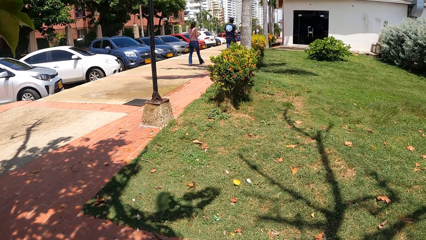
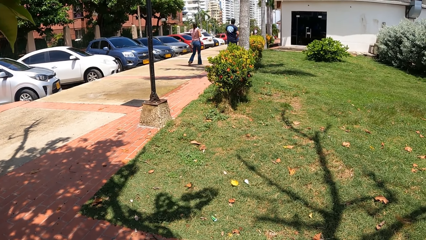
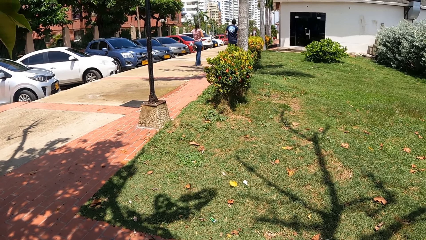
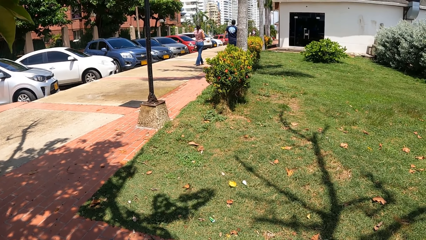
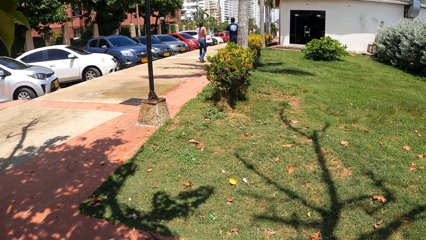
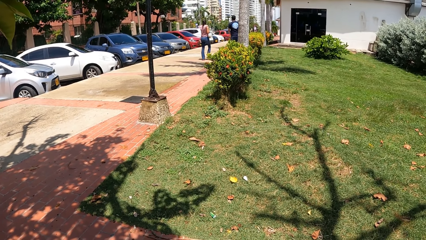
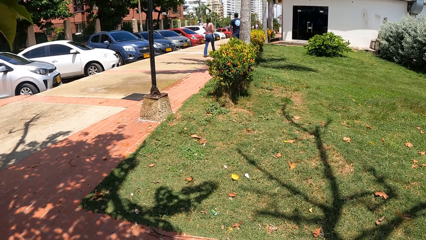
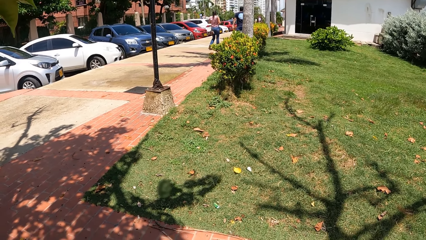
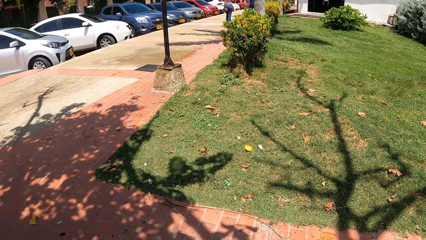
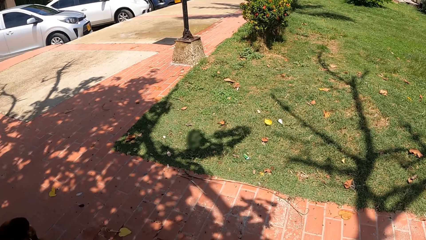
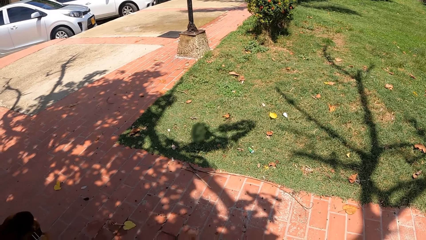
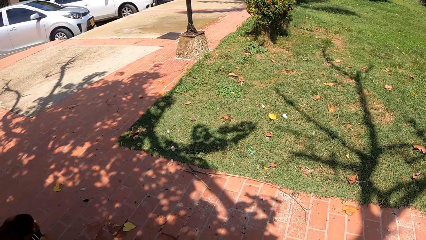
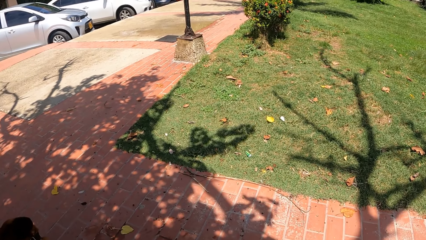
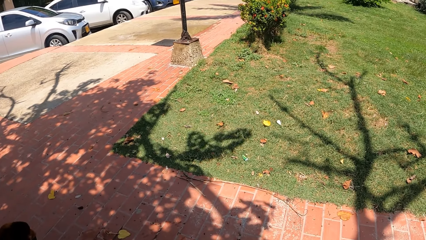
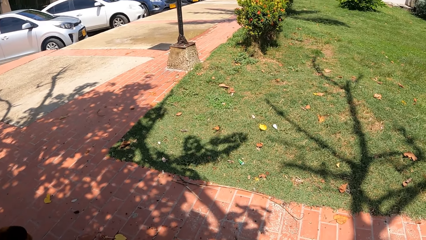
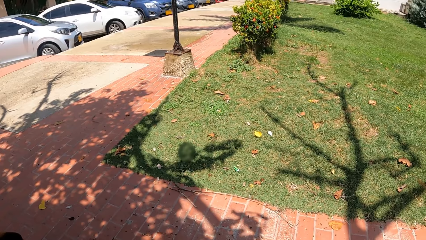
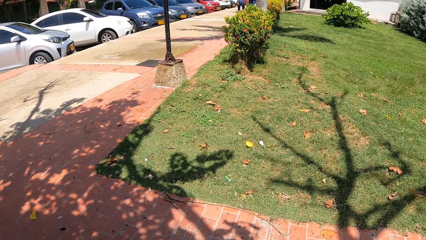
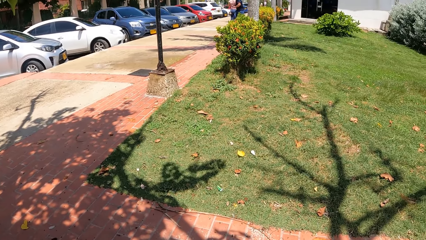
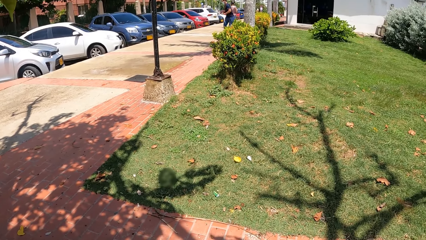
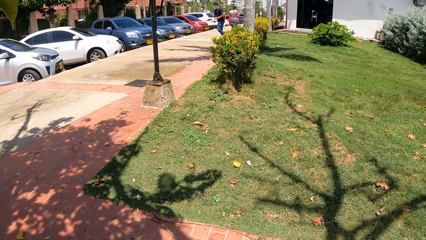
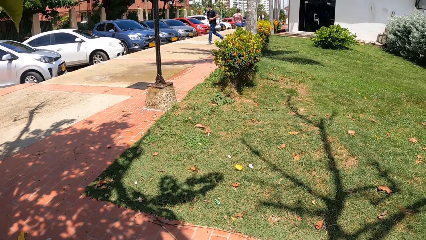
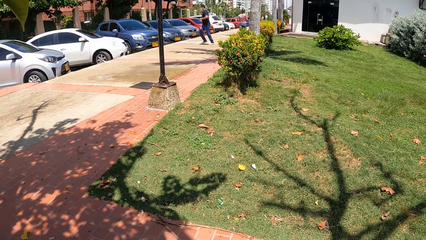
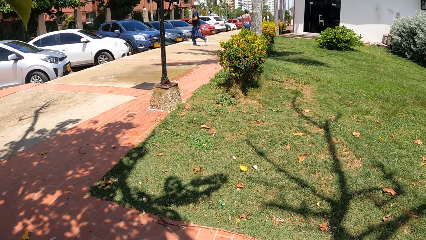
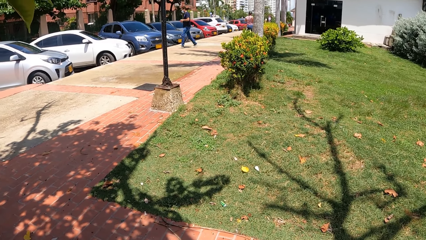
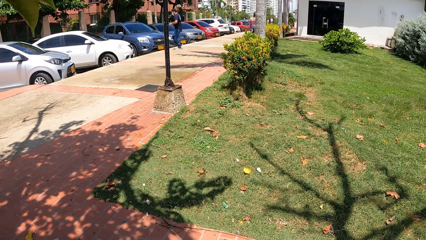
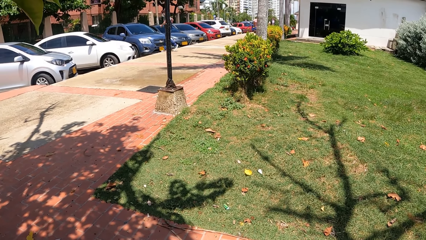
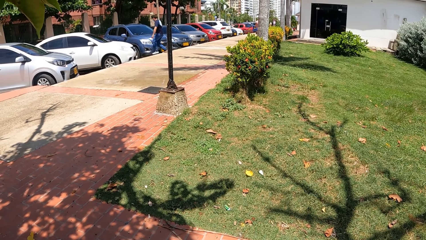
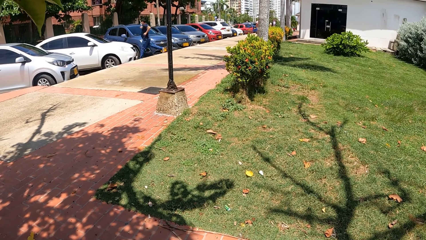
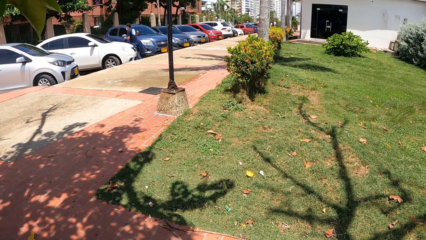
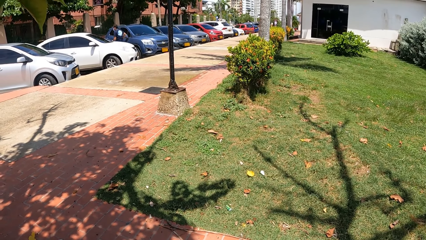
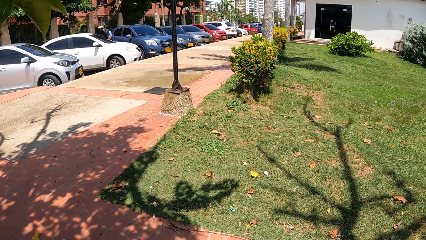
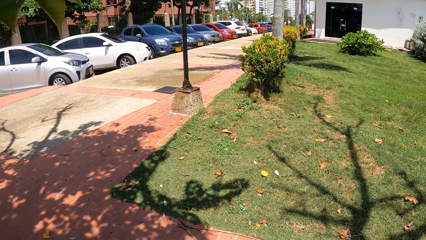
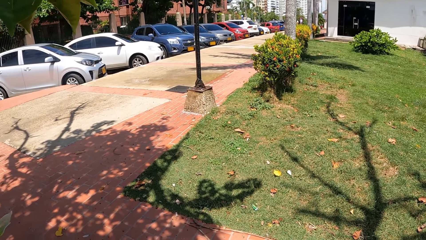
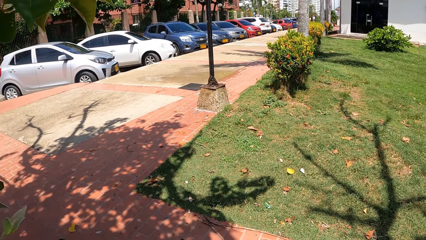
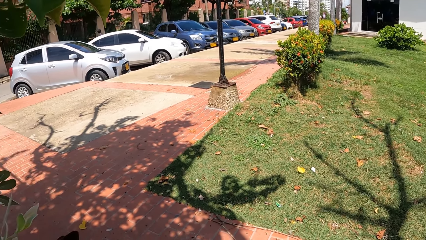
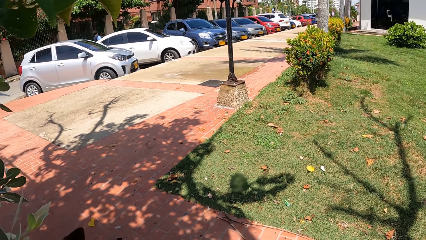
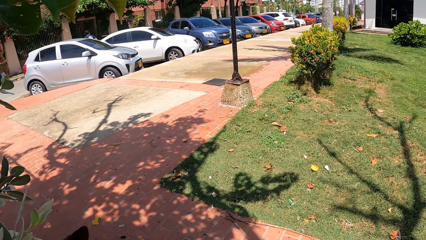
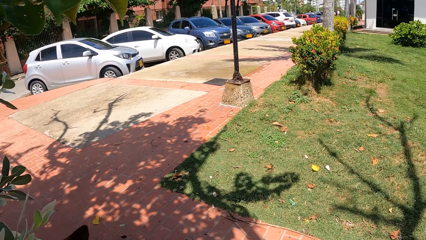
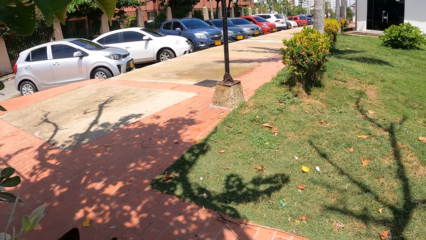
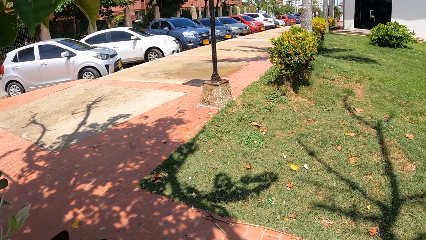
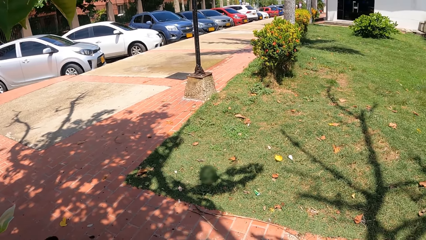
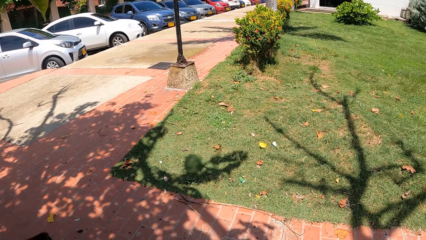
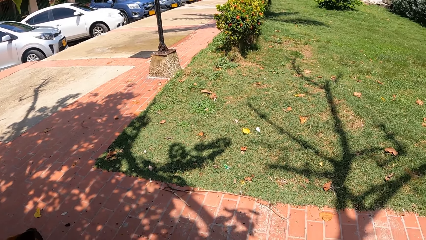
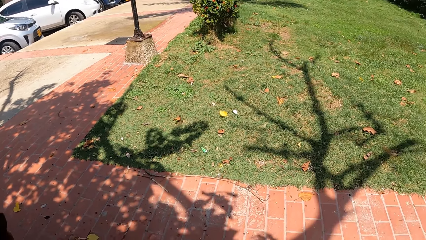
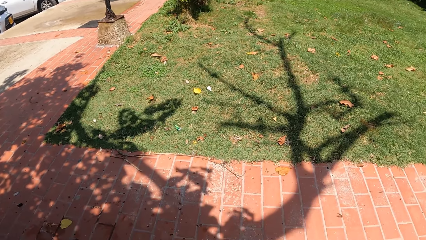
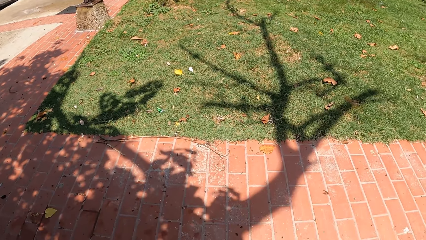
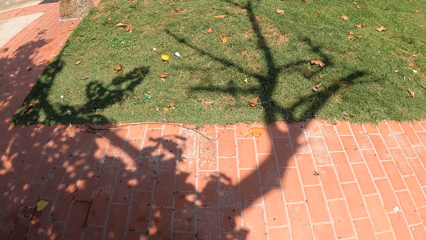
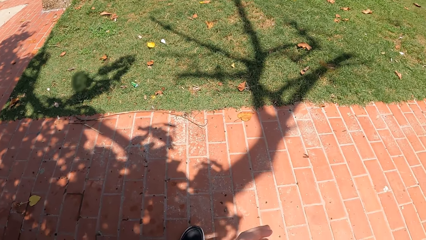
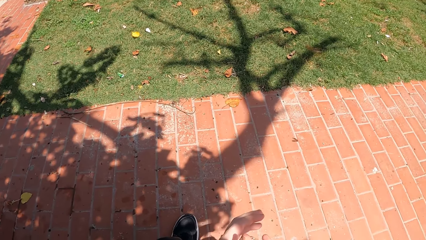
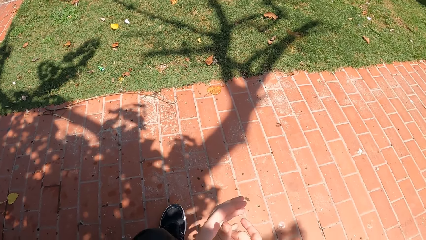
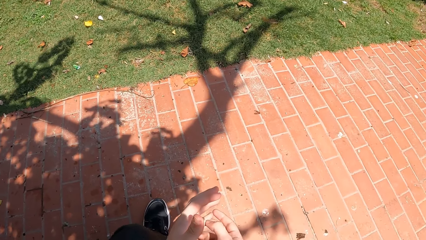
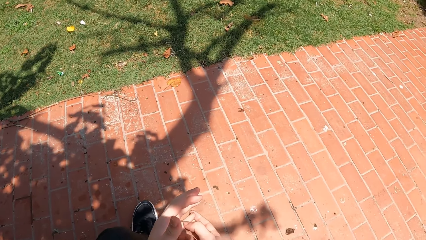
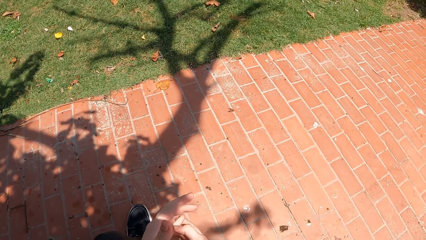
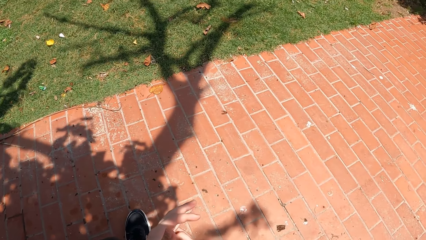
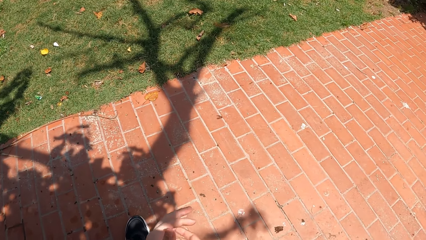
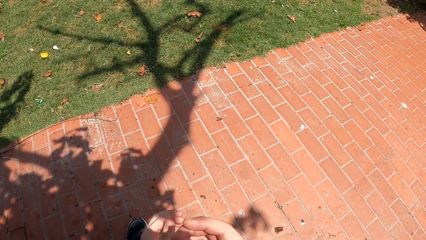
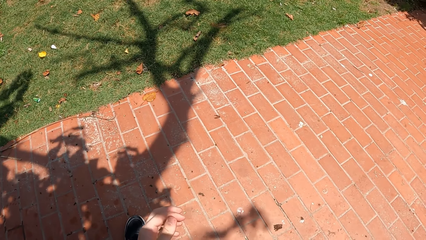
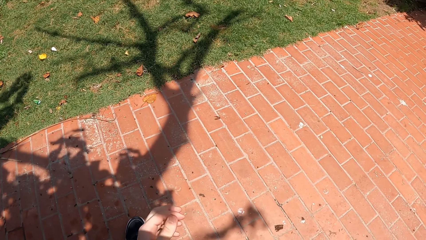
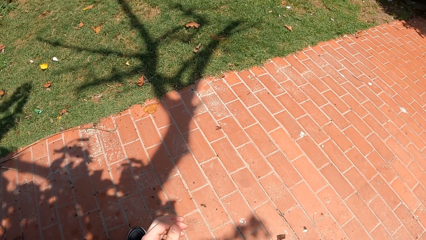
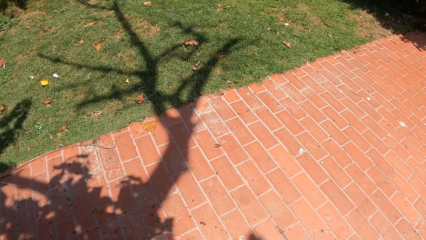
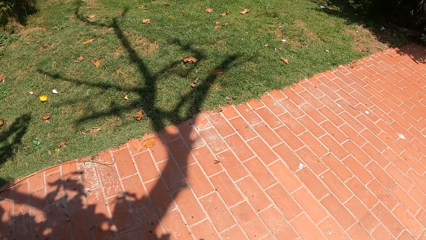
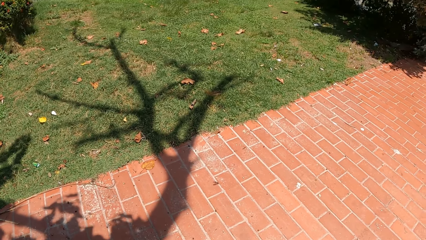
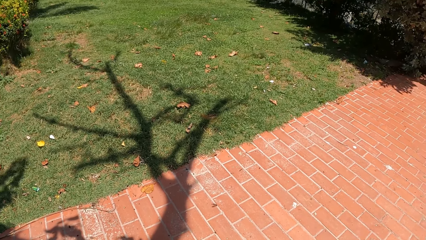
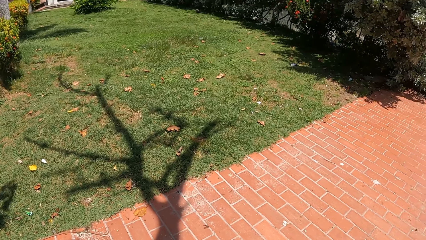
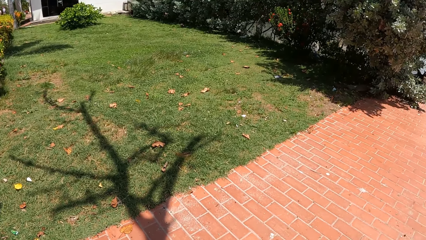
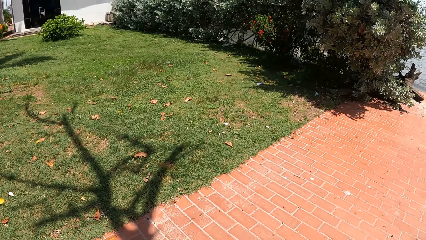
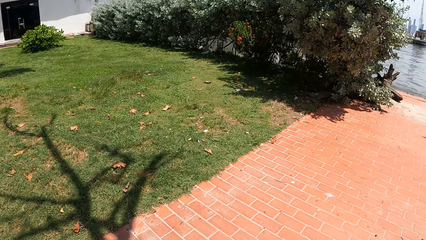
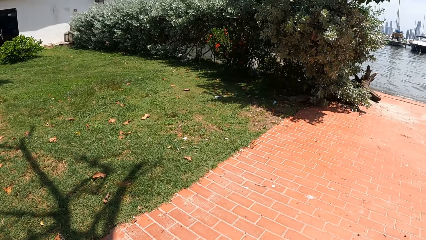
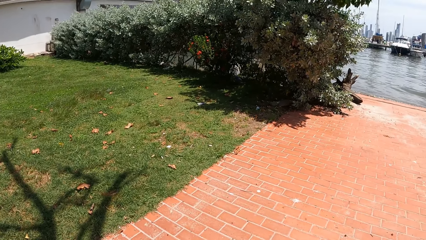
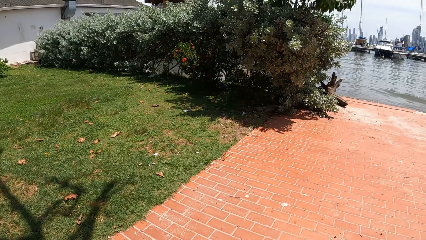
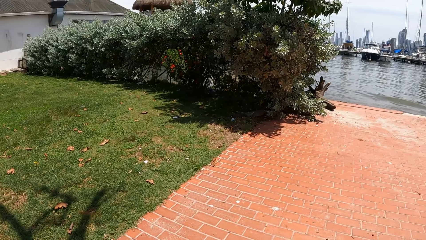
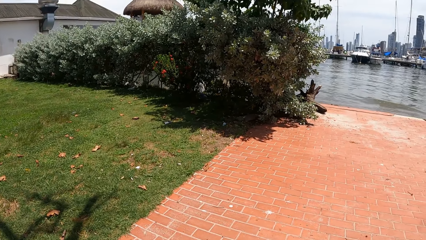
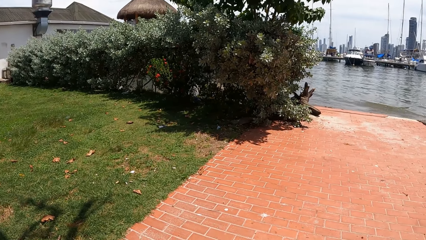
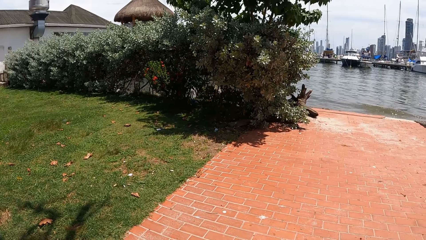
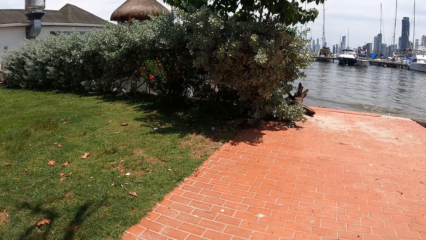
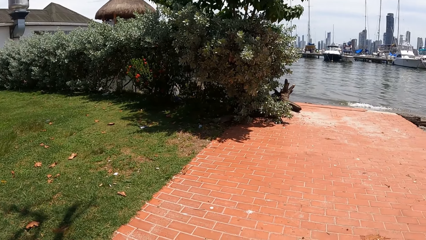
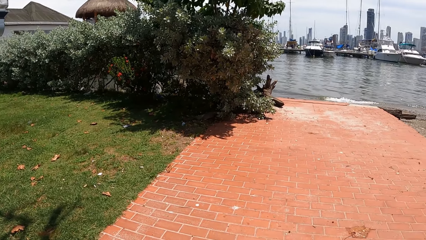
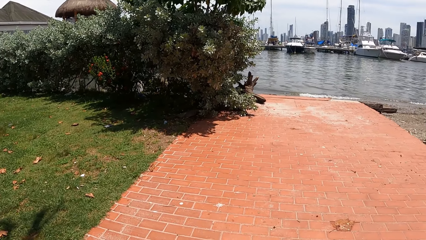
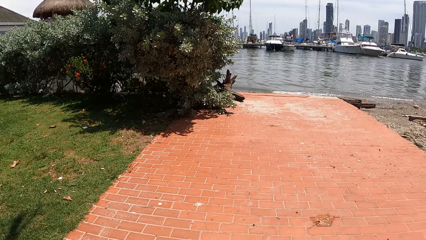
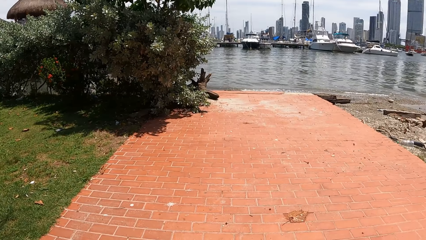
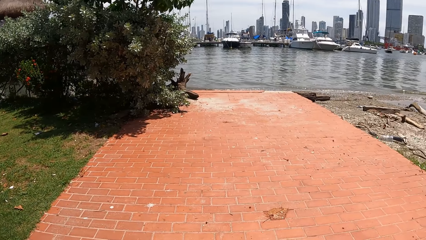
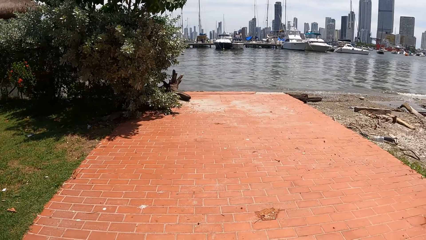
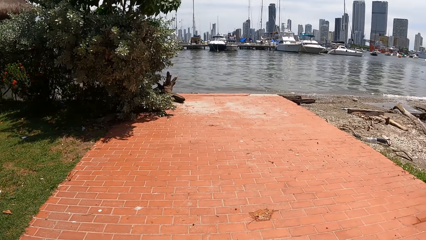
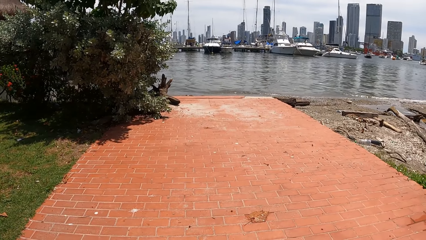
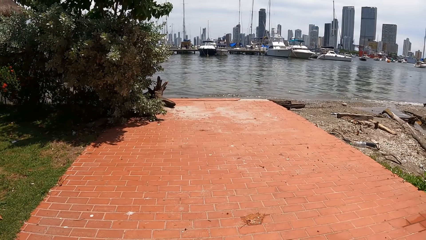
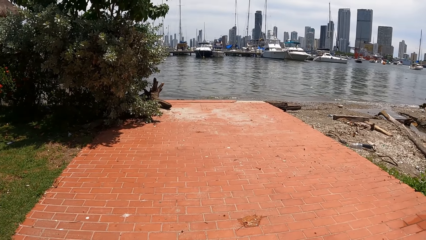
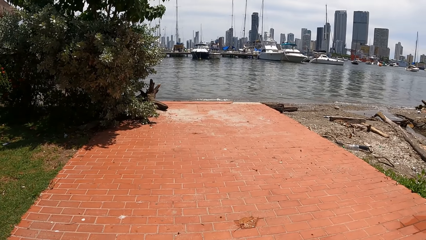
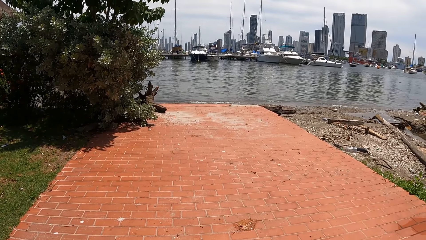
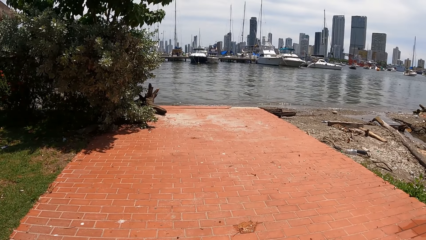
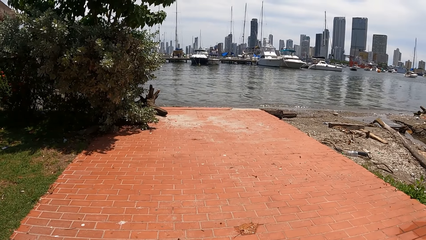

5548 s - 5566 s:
The camera wearer looks around. They scratch the palm of the hand. They look around.
